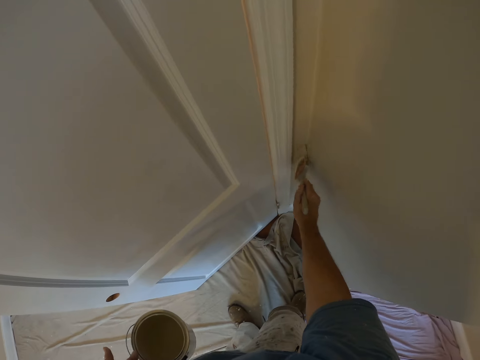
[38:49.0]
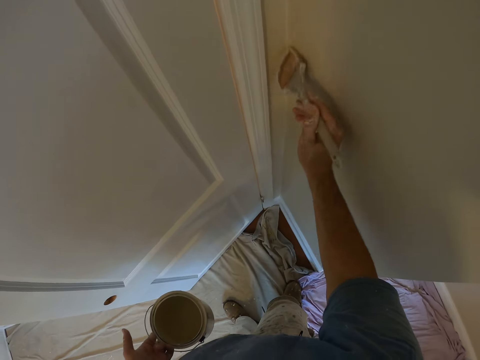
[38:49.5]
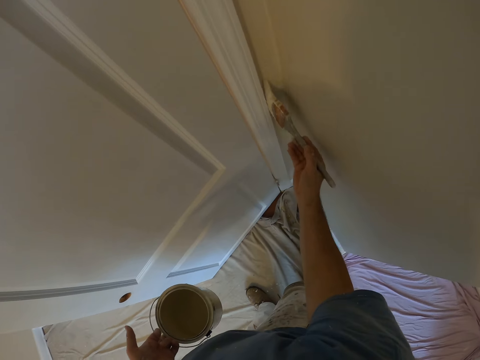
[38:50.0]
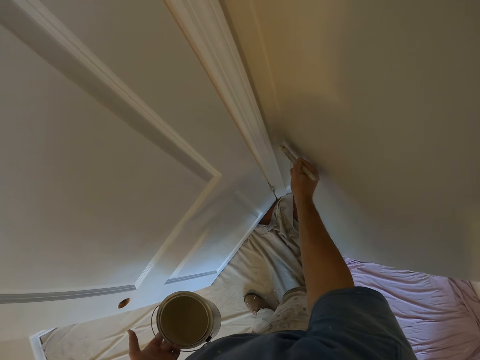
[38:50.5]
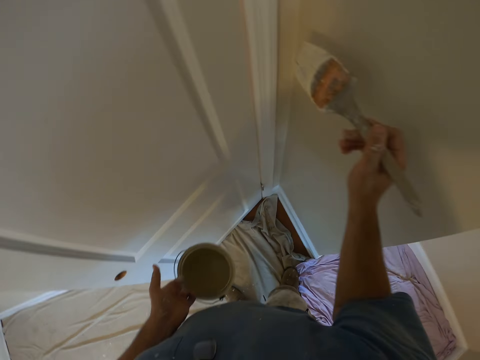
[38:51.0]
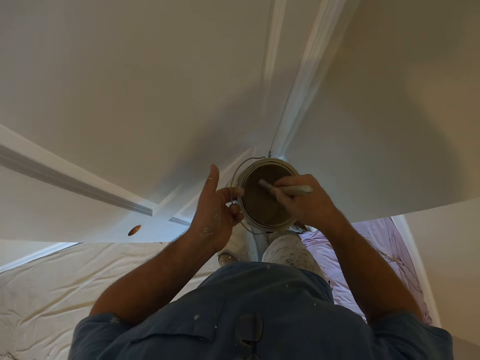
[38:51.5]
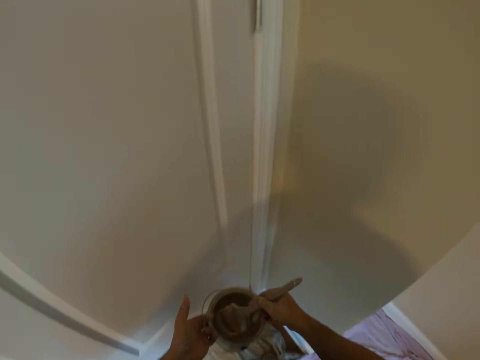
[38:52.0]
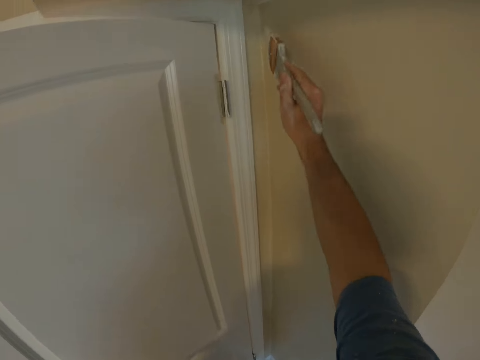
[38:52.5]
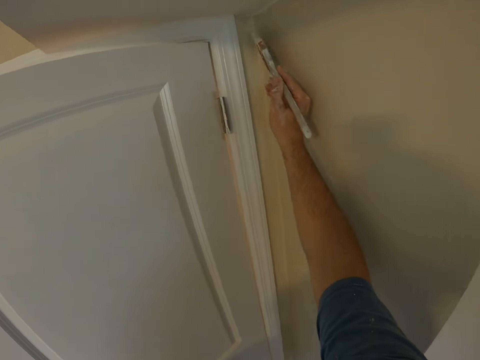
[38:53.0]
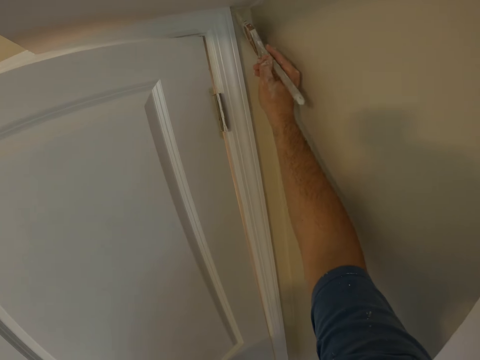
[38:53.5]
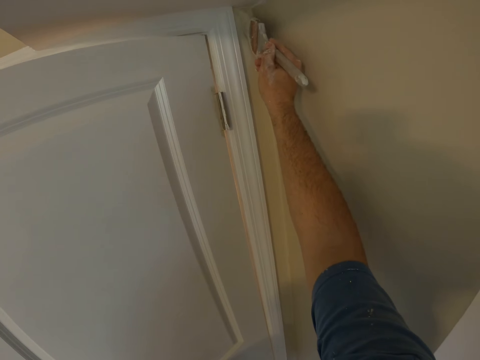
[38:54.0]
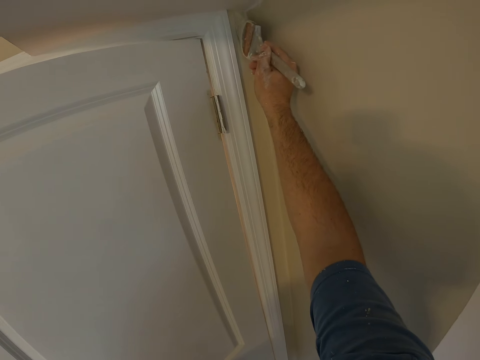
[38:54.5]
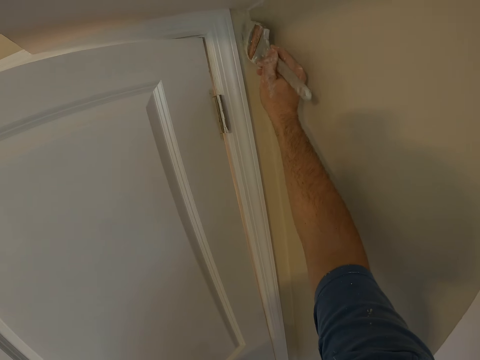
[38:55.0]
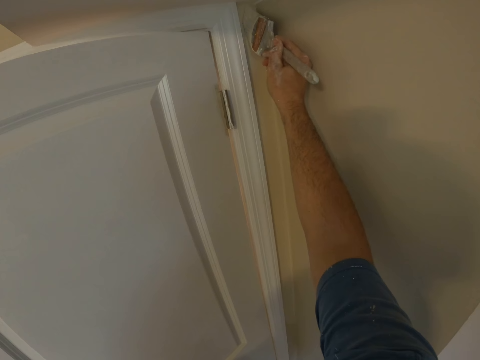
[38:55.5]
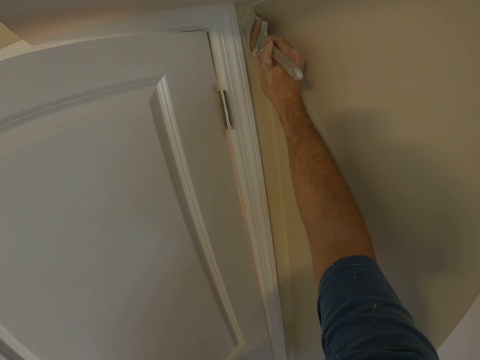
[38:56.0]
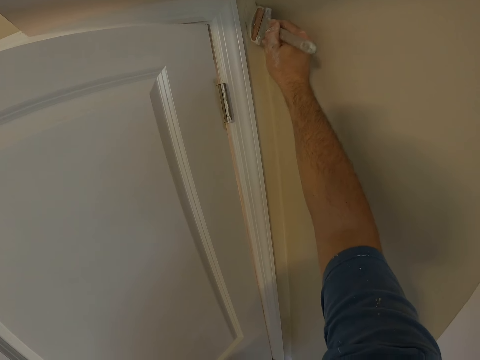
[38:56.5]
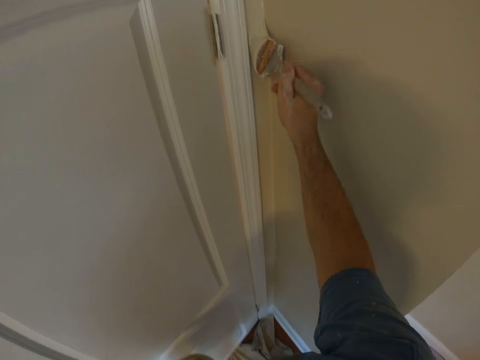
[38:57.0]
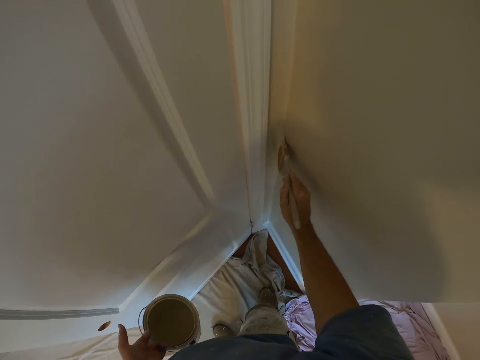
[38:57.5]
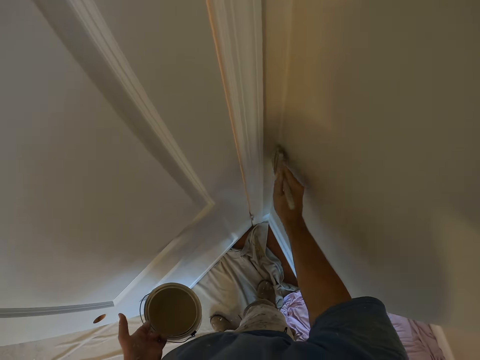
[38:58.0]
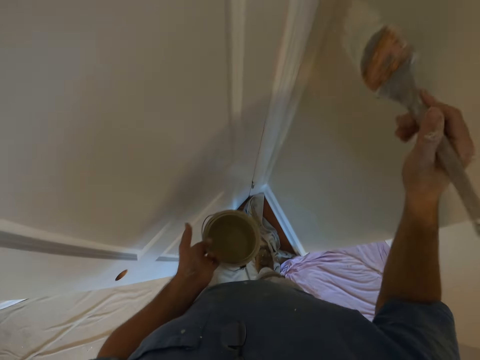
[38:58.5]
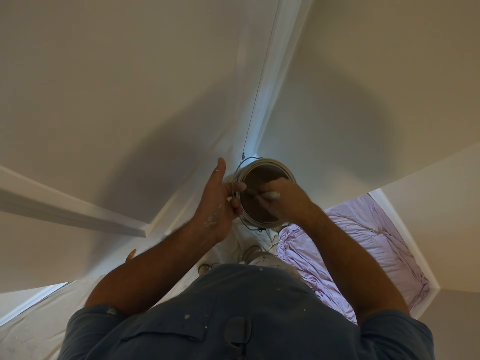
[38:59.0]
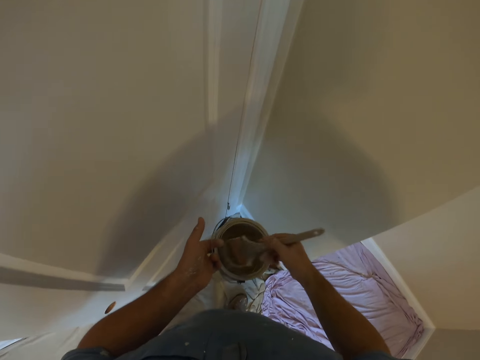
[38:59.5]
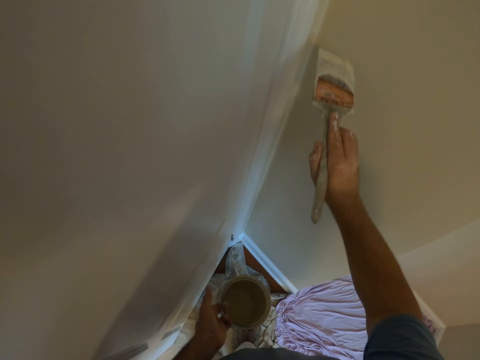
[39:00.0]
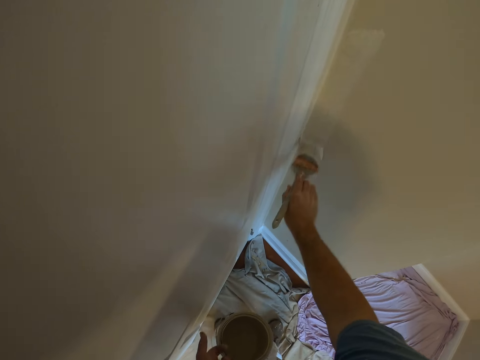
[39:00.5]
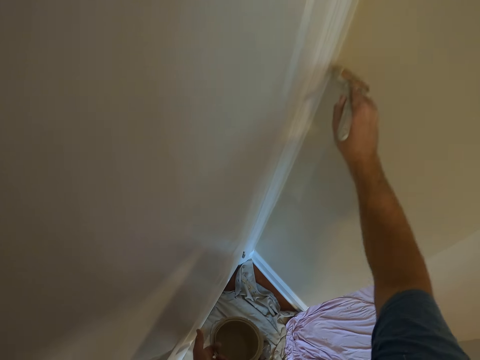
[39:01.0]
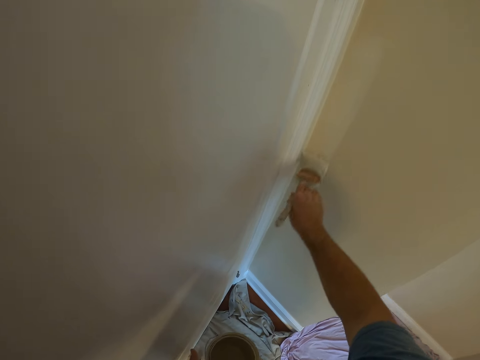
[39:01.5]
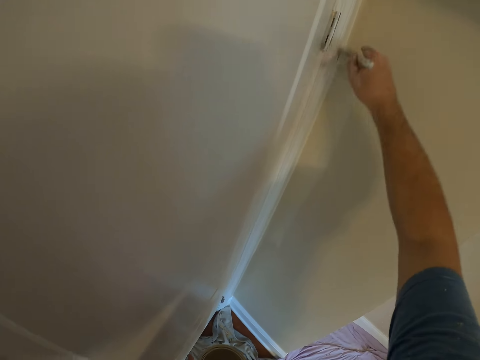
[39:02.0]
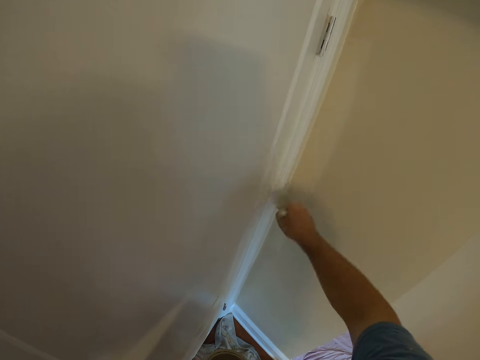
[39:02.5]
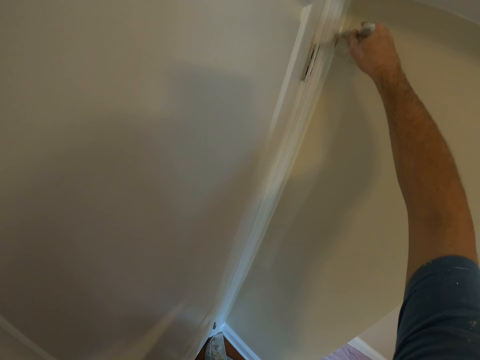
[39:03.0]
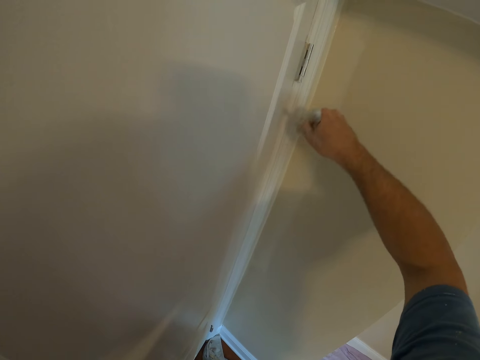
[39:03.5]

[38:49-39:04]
The camera wearer dips the brush in his right hand into the paint container in his left hand. He paints the wall with the paint brush. He dips the brush in his right hand into the paint container in his left hand. He paints the wall with the paint brush.

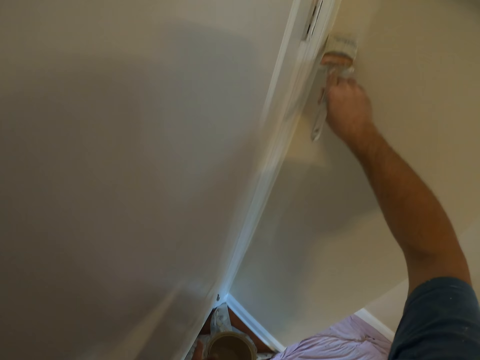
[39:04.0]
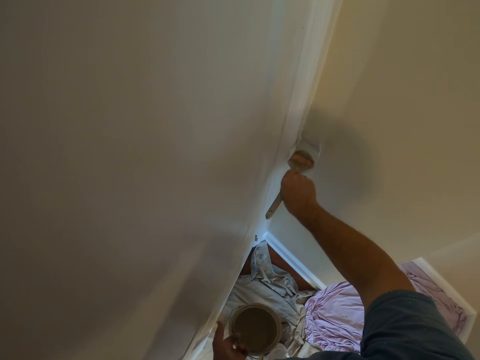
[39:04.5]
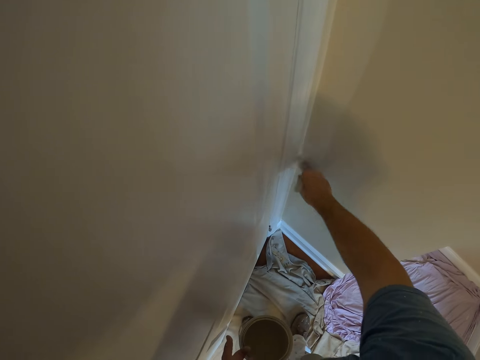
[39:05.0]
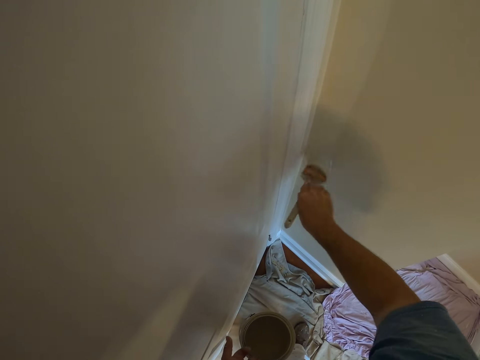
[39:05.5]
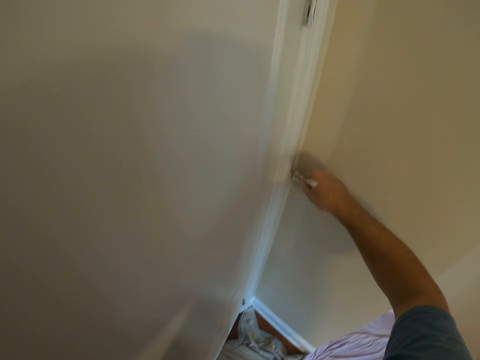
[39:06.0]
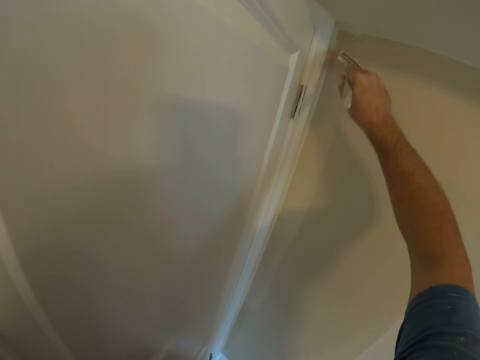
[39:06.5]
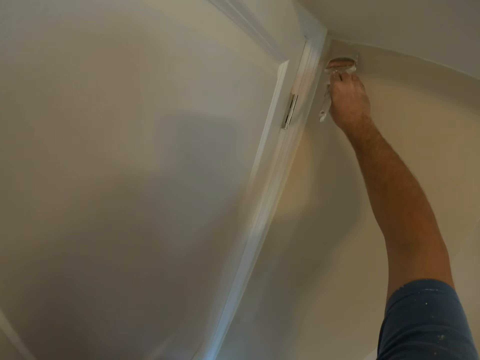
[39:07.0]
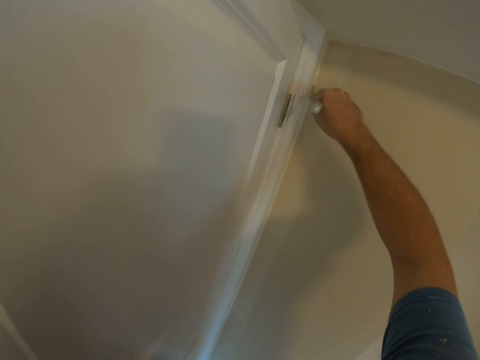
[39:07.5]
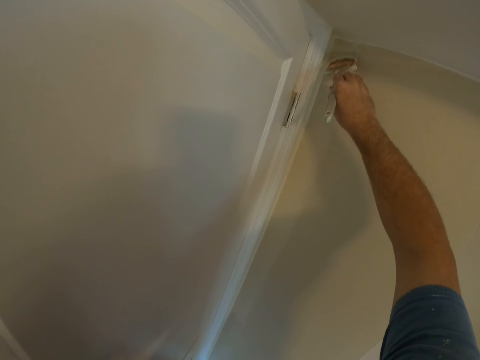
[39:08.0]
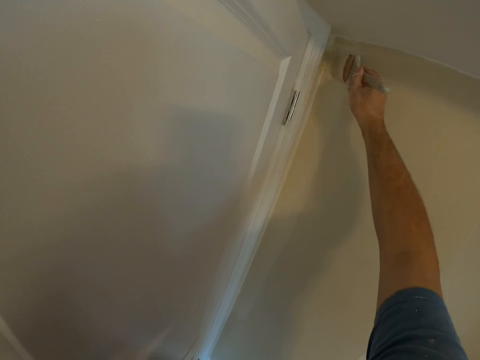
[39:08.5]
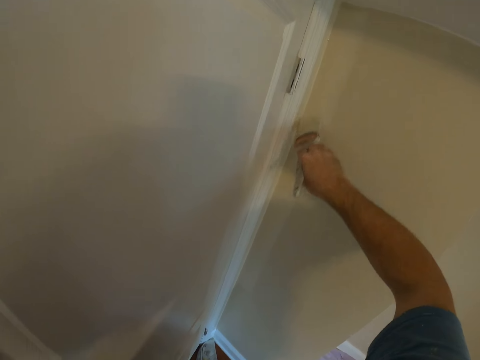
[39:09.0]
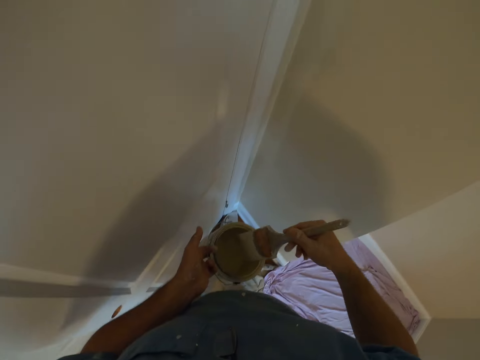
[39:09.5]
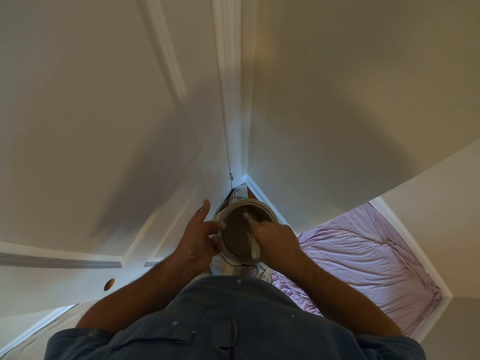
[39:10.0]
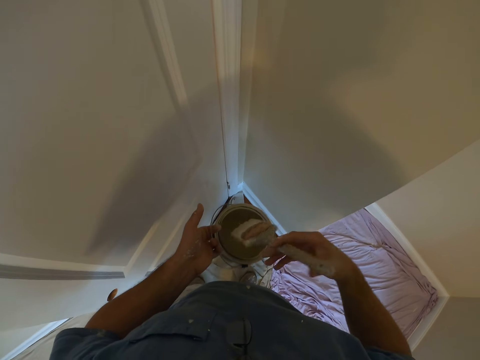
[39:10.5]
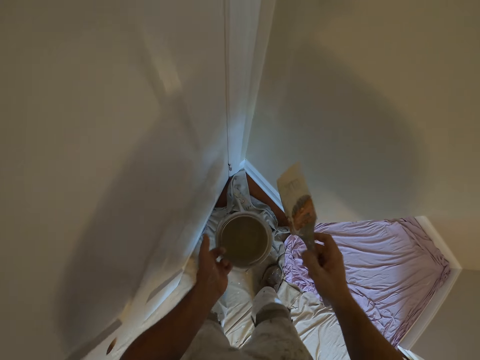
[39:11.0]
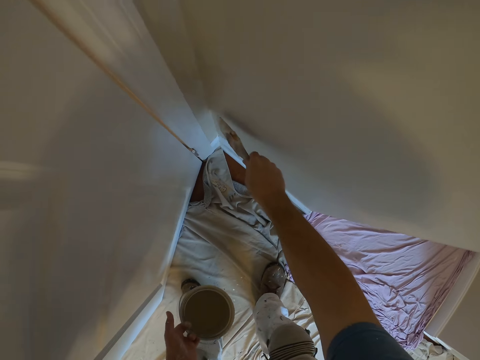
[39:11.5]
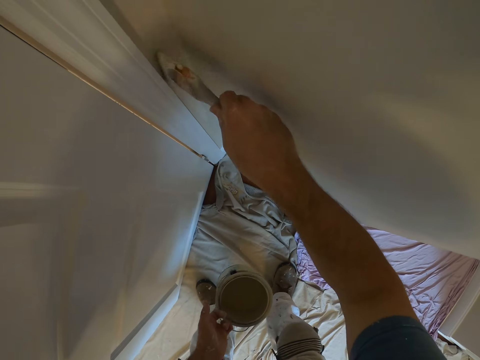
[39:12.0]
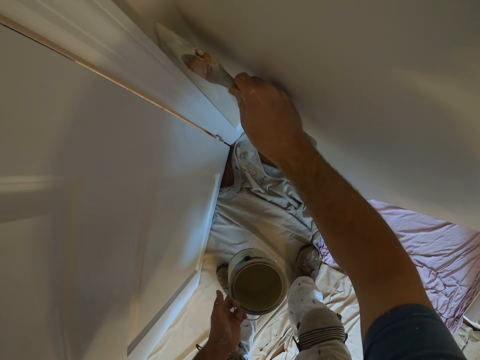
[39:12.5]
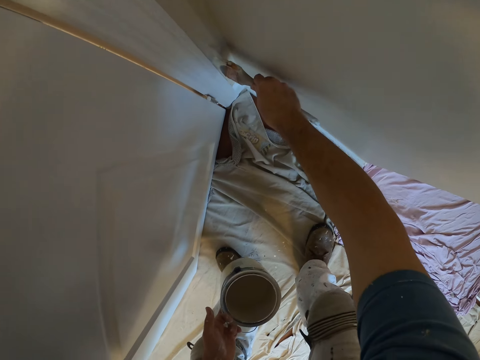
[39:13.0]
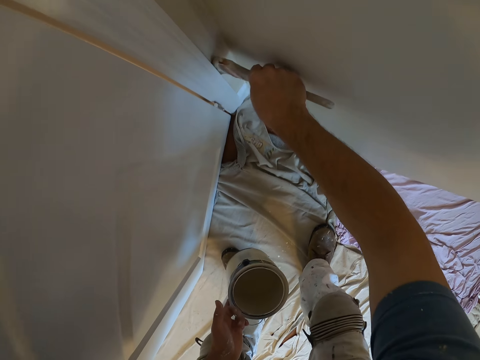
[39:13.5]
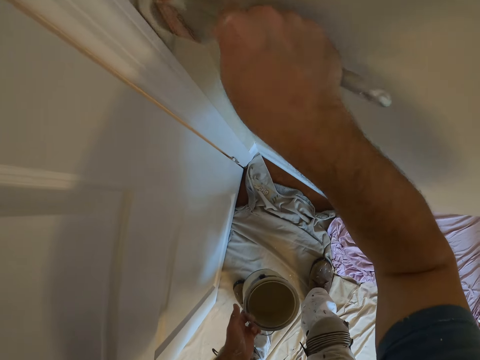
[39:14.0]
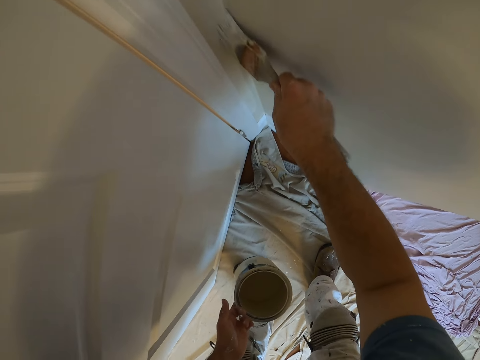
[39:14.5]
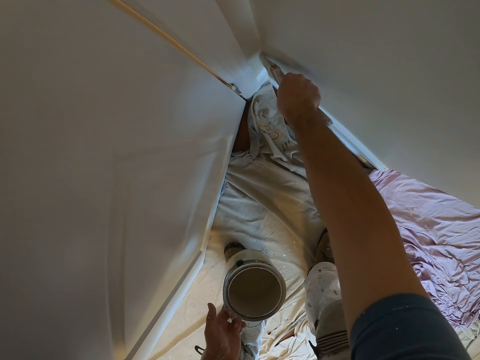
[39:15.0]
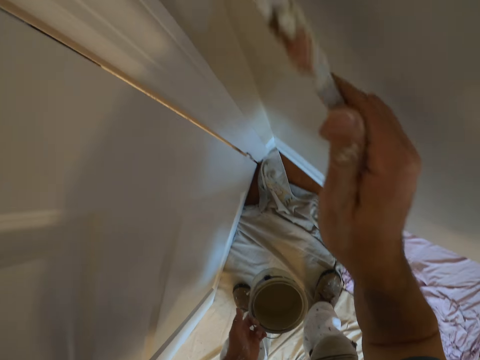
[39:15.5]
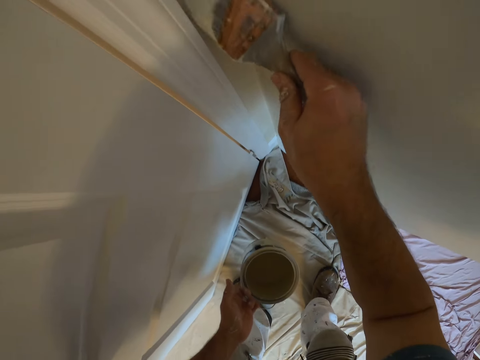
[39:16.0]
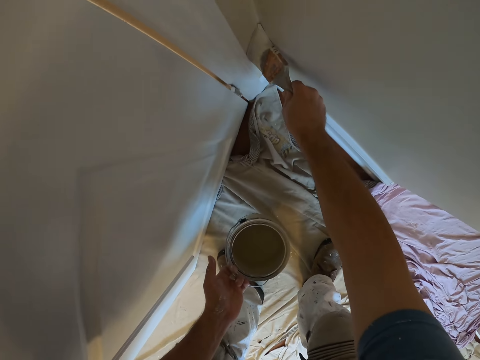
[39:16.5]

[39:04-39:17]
The camera wearer dips the brush in his right hand into the paint container in his left hand. He paints the wall with the paint brush.
